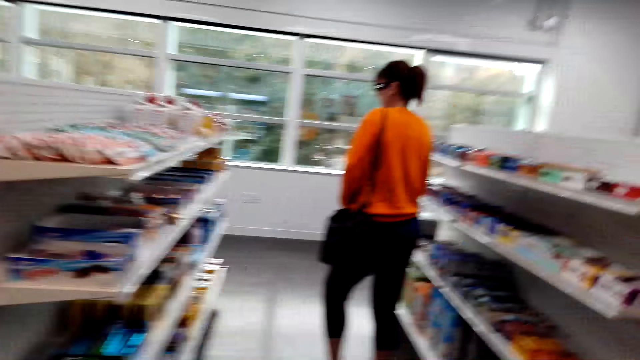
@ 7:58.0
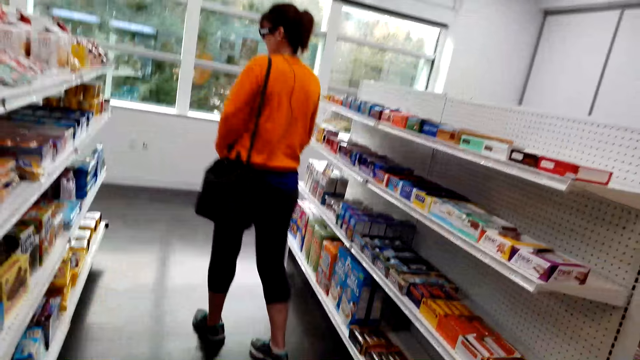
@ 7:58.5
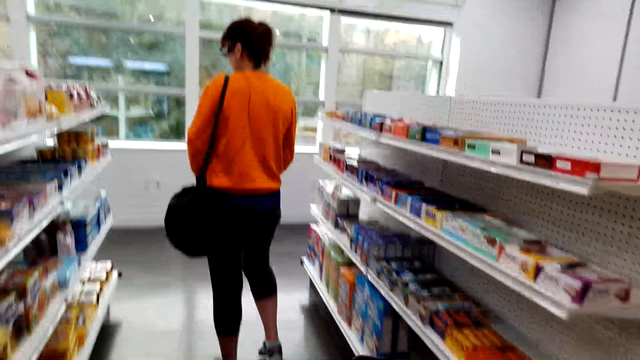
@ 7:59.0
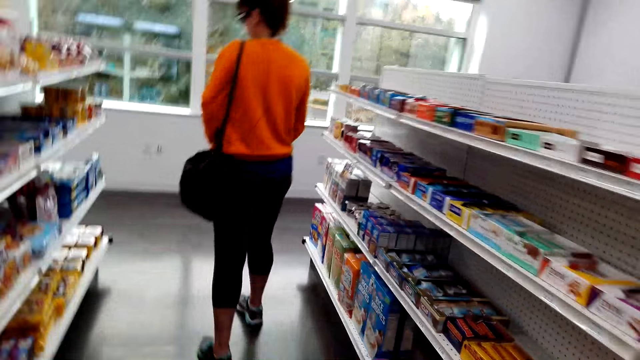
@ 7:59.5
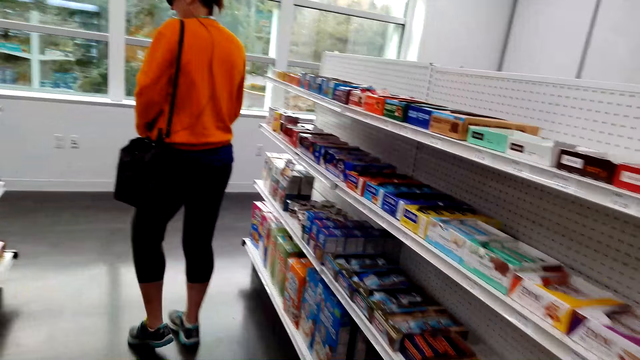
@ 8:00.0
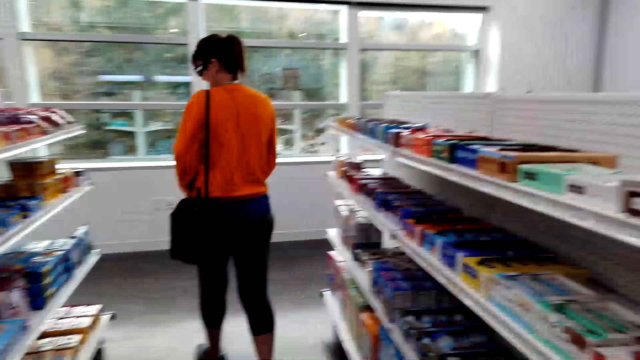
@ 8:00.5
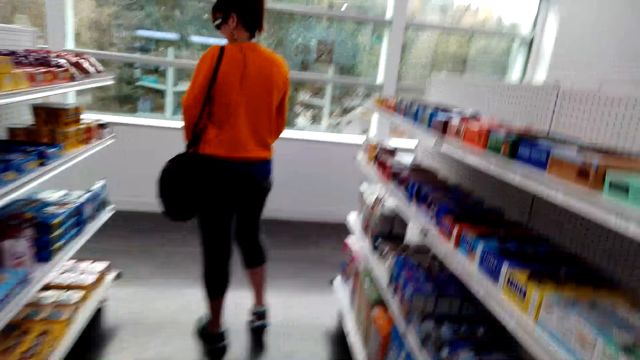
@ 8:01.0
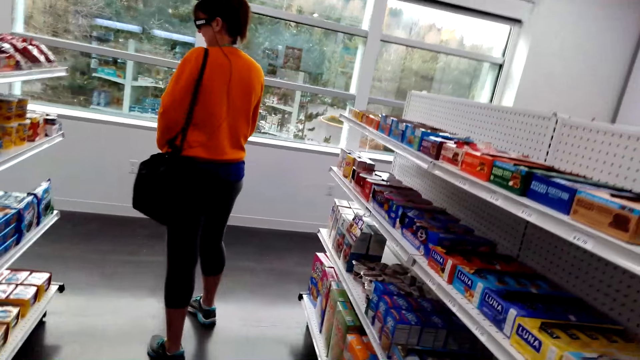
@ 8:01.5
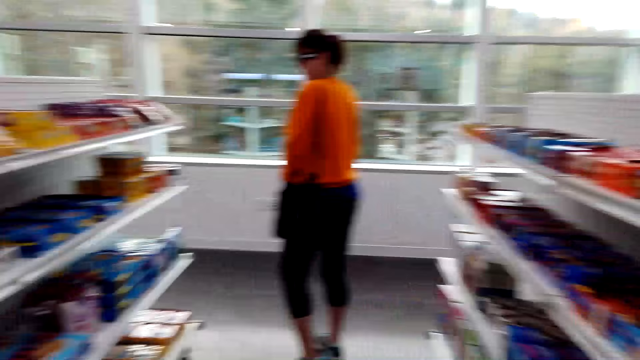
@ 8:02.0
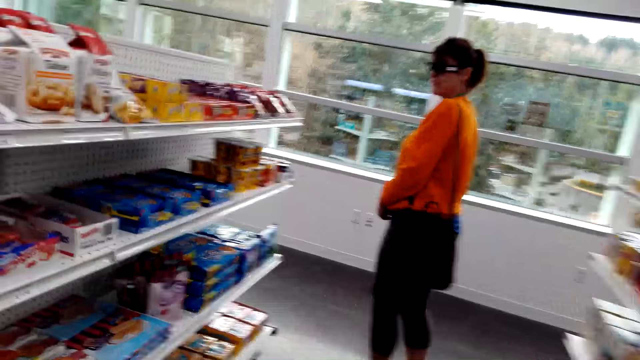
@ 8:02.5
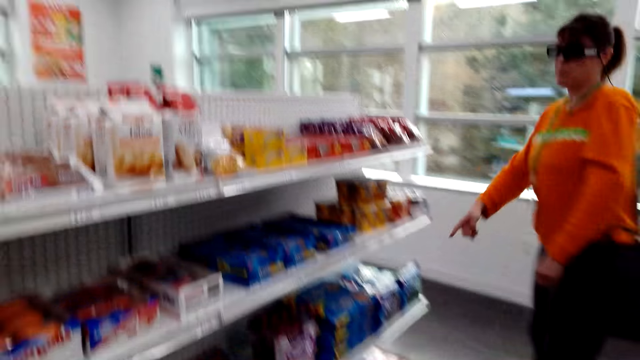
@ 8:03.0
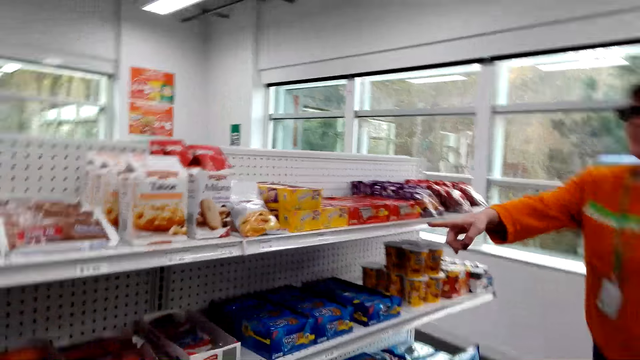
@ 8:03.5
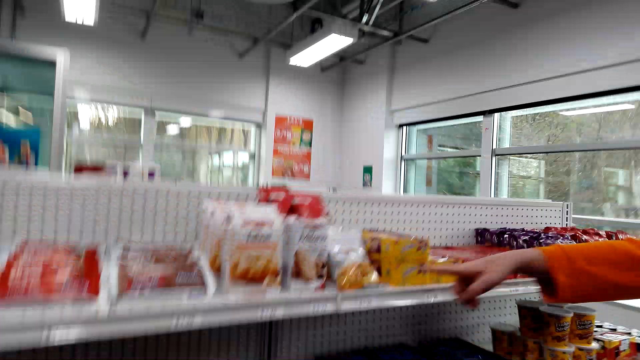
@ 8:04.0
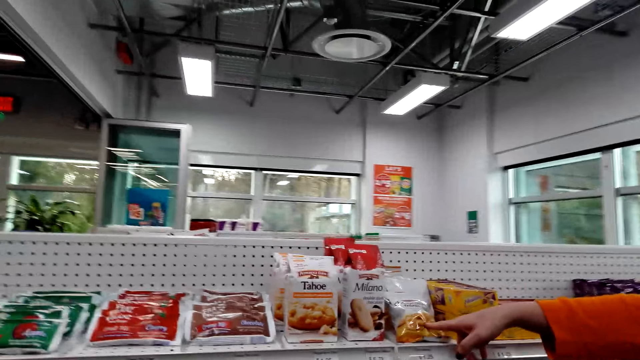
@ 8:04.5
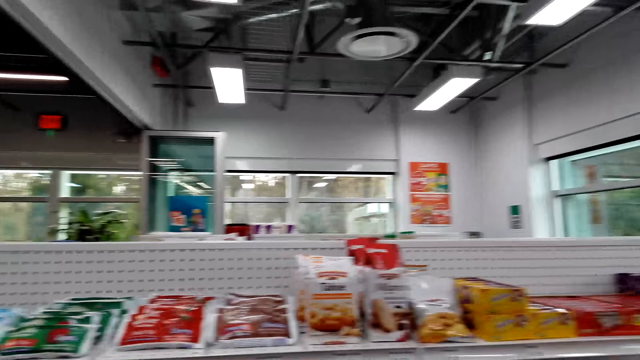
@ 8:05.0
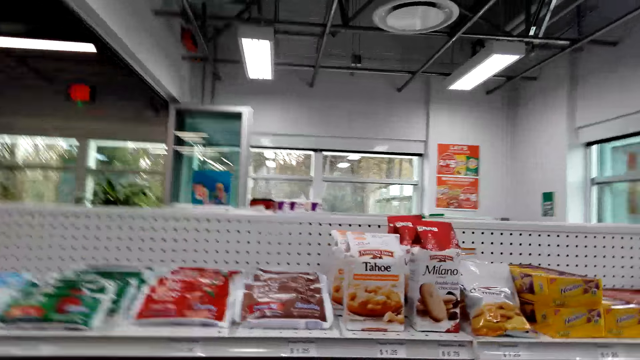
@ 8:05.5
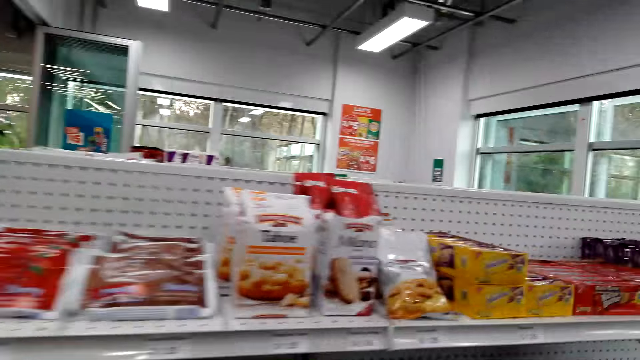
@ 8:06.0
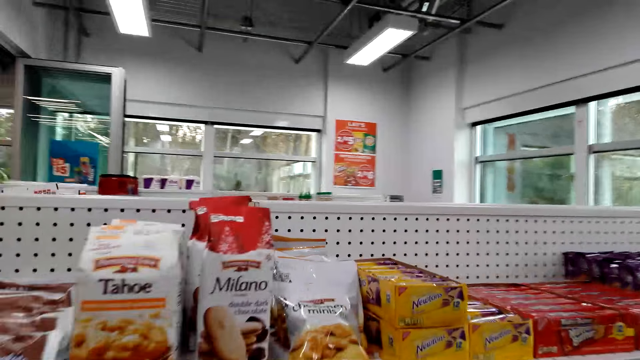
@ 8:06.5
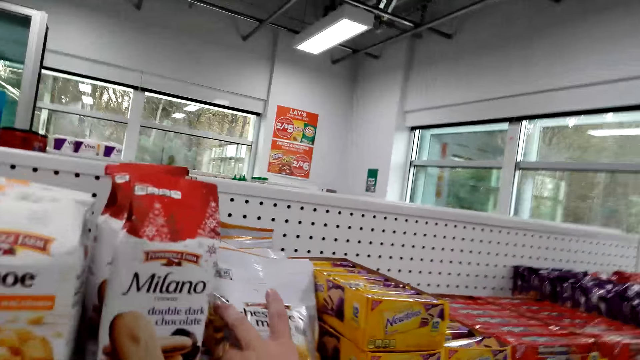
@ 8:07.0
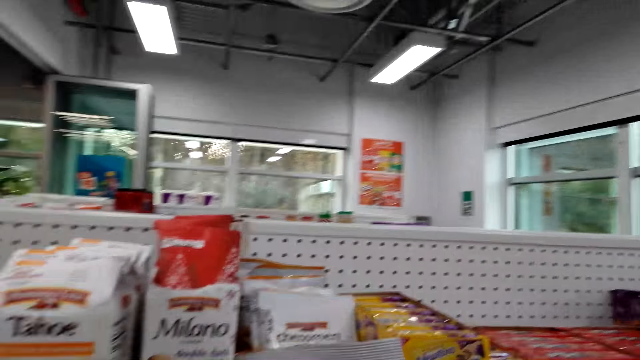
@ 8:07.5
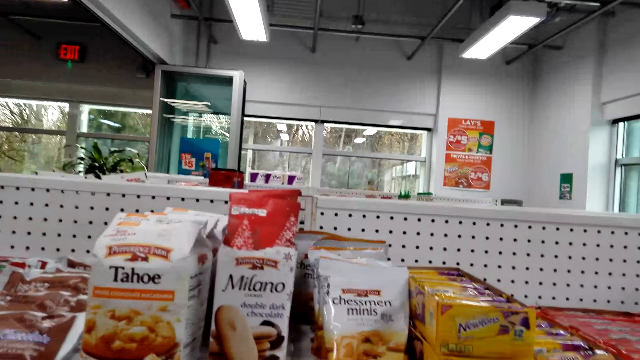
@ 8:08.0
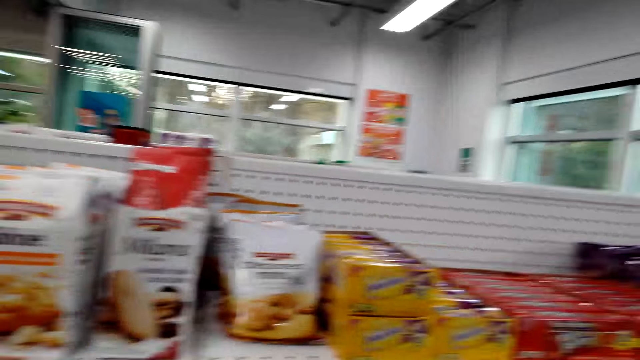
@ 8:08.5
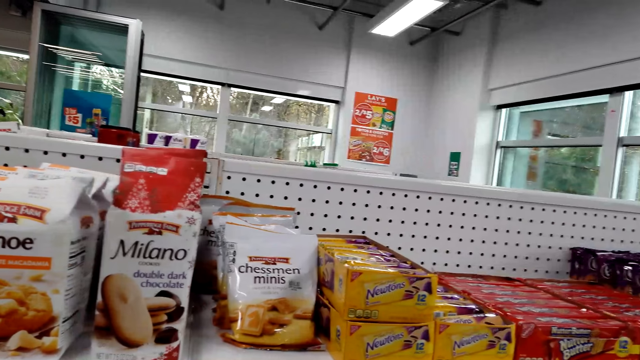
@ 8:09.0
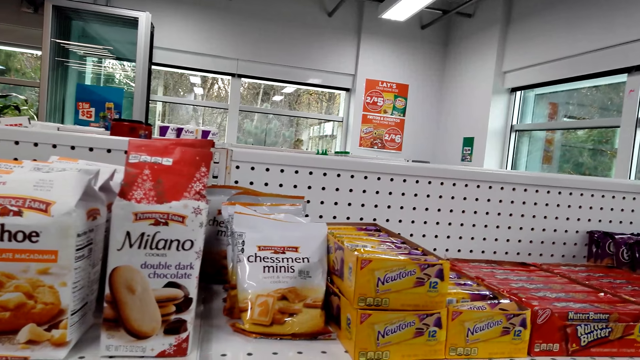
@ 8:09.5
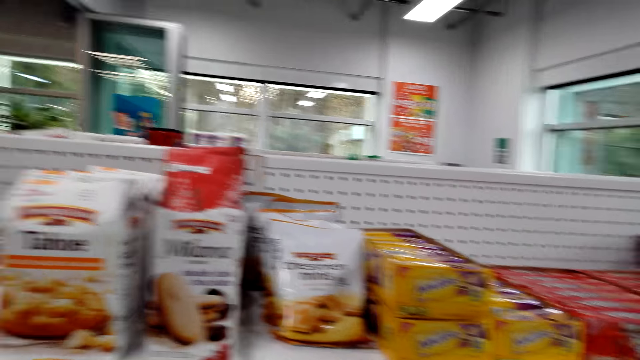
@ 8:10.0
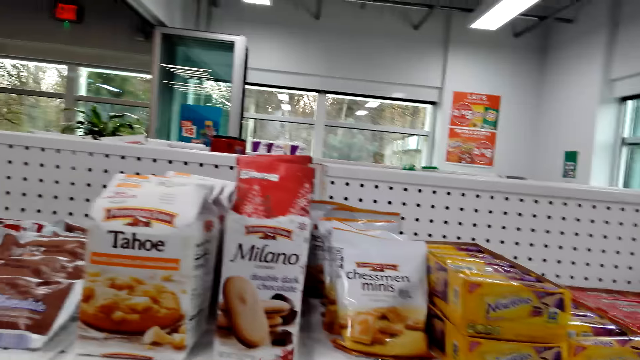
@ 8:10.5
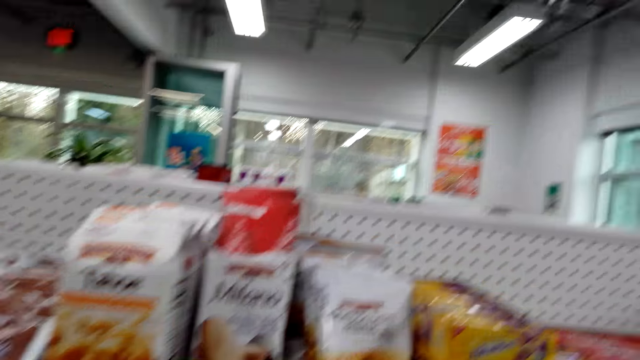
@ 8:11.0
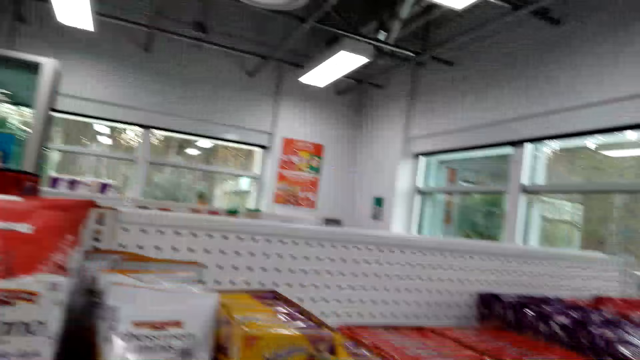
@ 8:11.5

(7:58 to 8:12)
The camera wearer looks in front. A woman points at the shelves. The camera wearer walks in front. They look at the items on the shelf and pick up an item from the shelf with the right hand.

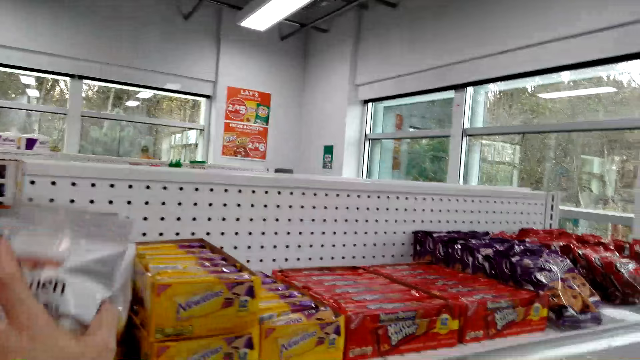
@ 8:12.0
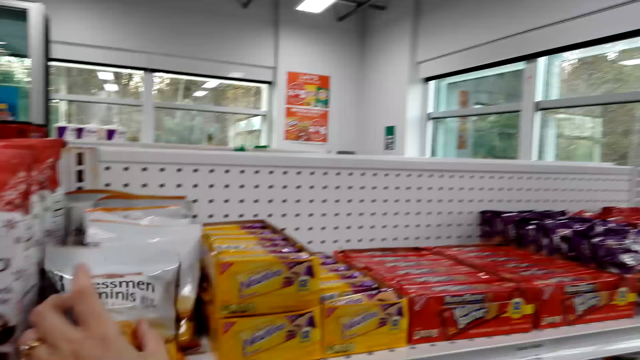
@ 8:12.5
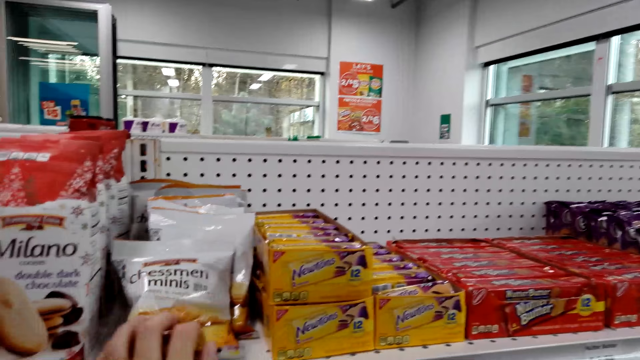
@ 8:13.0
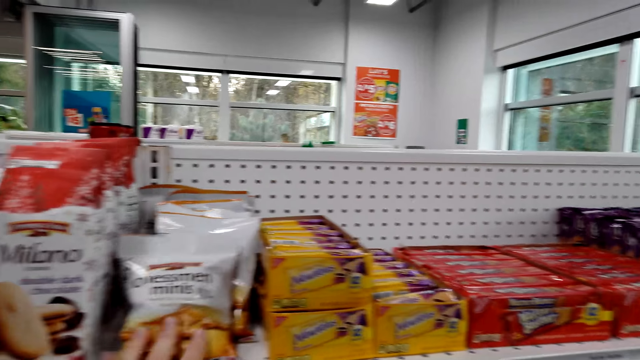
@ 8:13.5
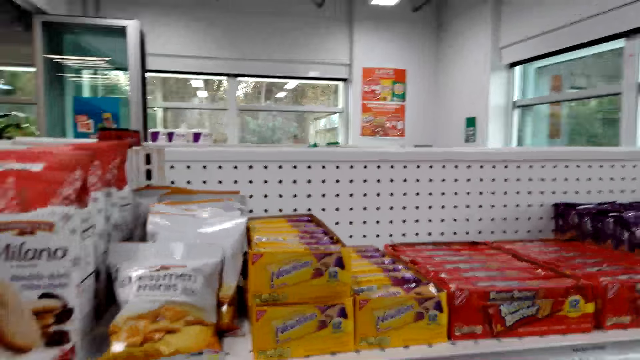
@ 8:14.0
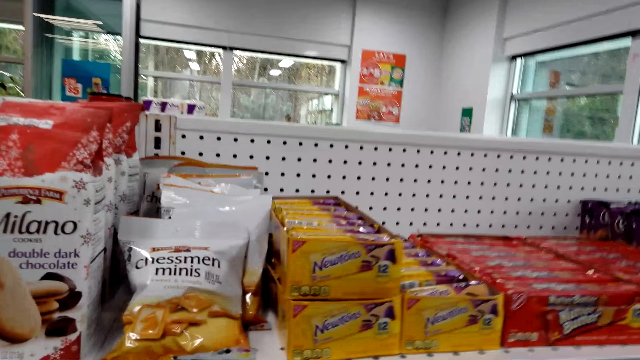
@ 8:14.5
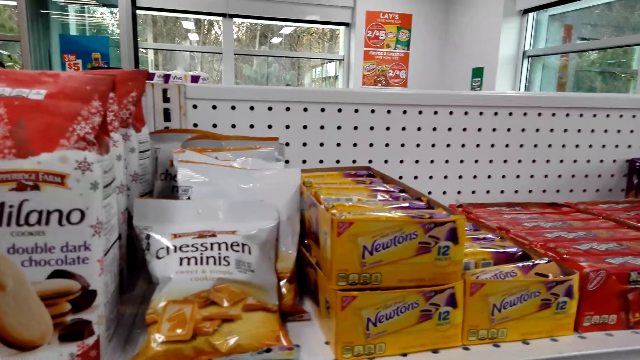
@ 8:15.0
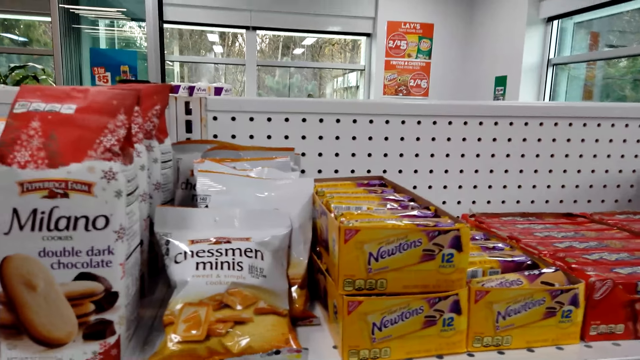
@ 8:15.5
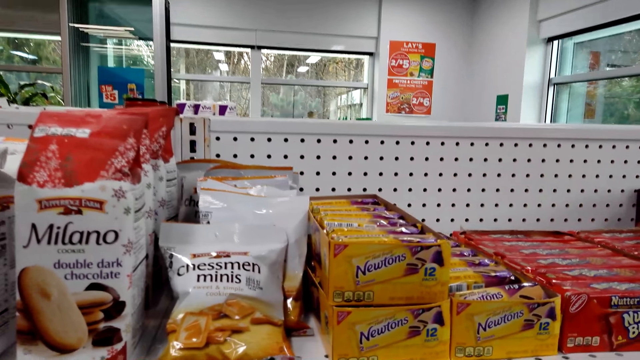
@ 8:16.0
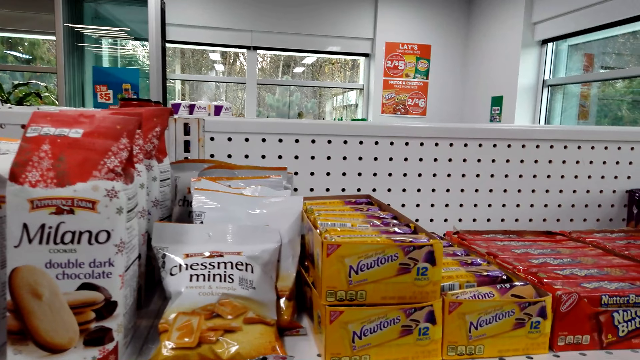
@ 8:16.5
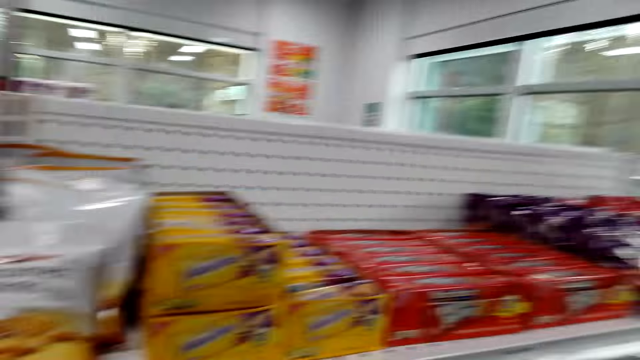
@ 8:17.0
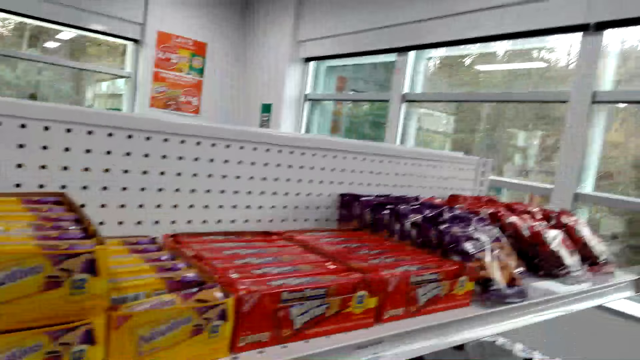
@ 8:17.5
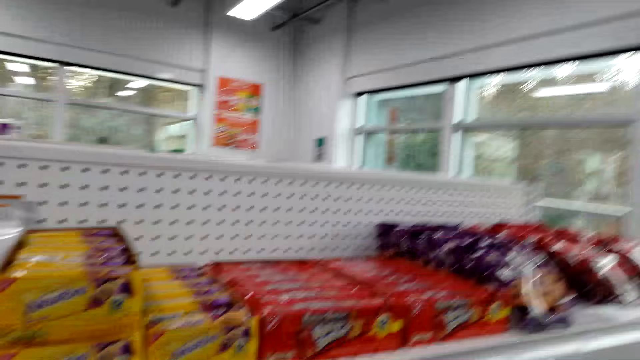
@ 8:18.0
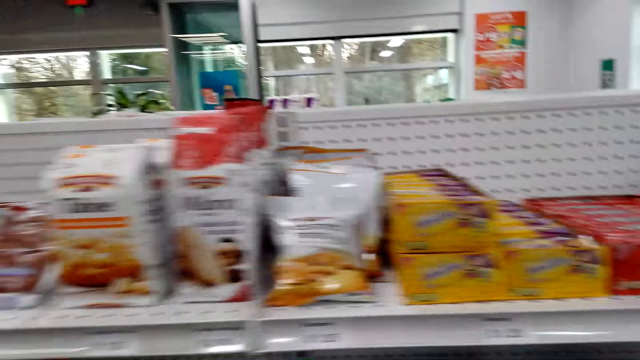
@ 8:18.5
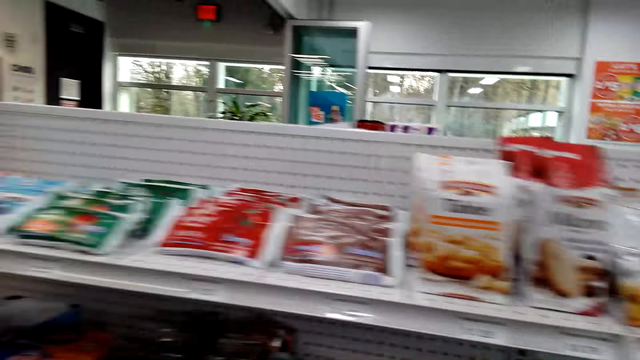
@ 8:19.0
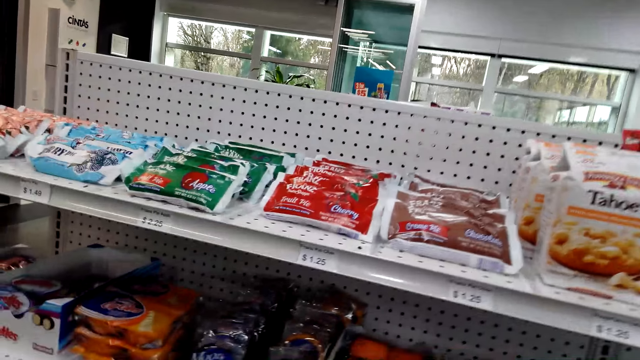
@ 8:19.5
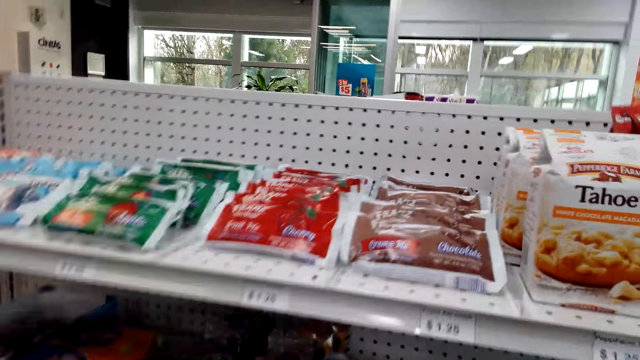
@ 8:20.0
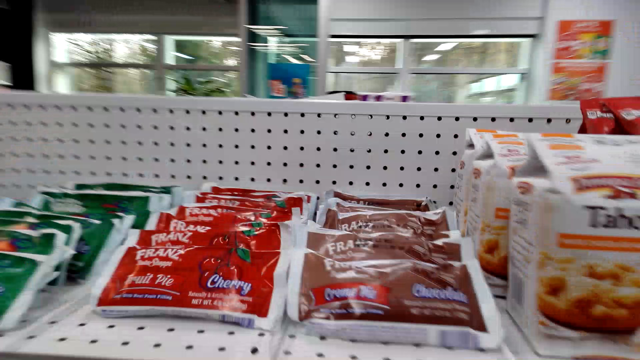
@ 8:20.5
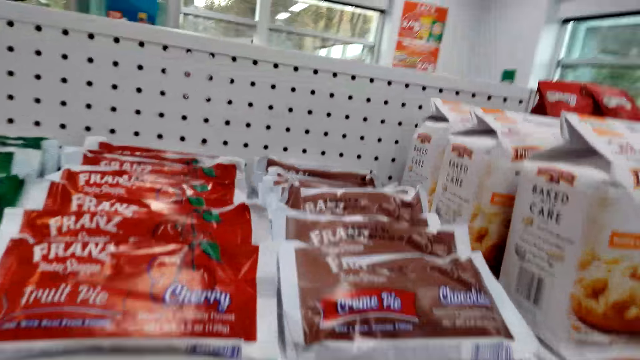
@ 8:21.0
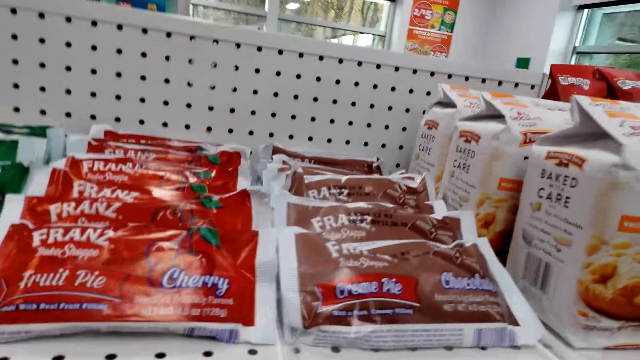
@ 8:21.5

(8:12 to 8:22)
The camera wearer puts the item on the shelf. They look in front. They look at the items on the shelf. They look sideways.
